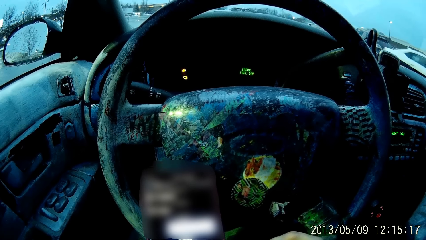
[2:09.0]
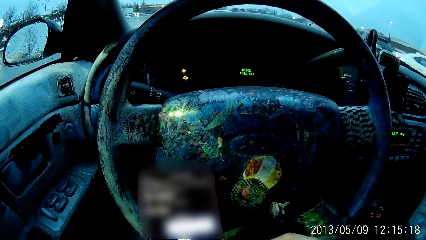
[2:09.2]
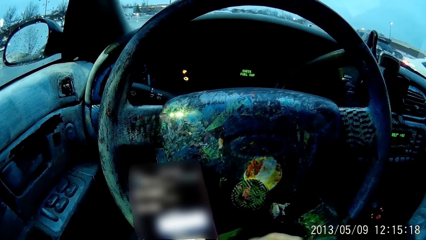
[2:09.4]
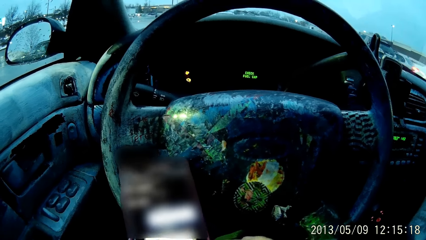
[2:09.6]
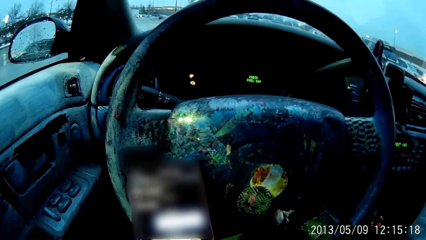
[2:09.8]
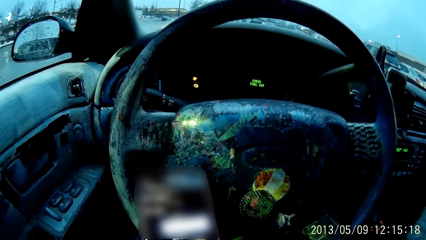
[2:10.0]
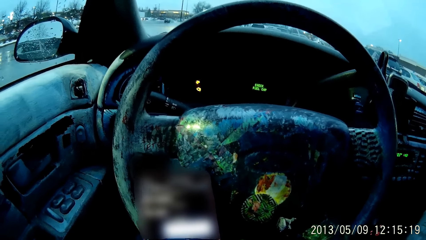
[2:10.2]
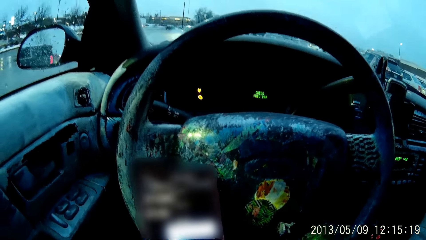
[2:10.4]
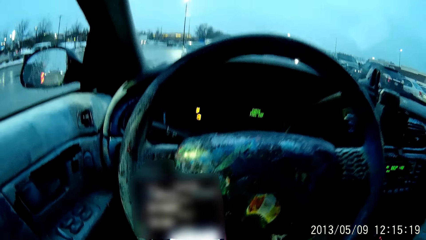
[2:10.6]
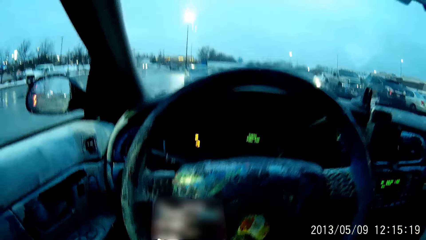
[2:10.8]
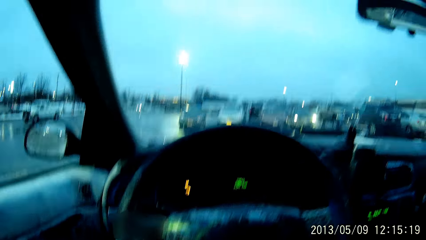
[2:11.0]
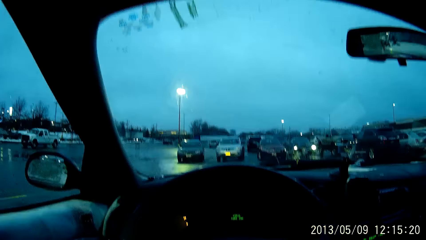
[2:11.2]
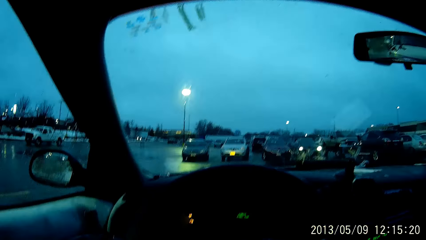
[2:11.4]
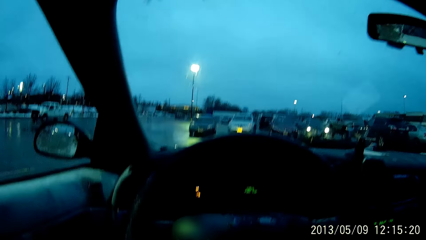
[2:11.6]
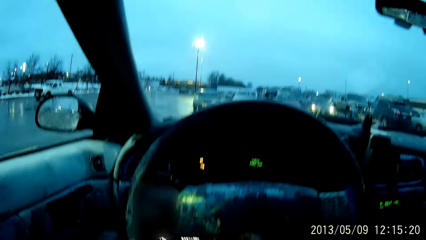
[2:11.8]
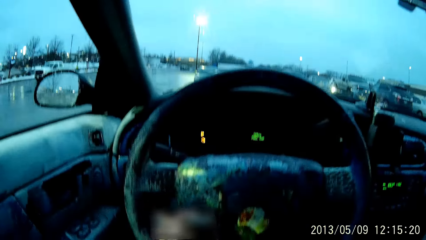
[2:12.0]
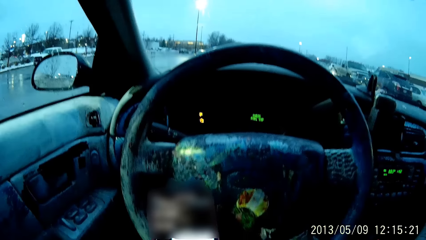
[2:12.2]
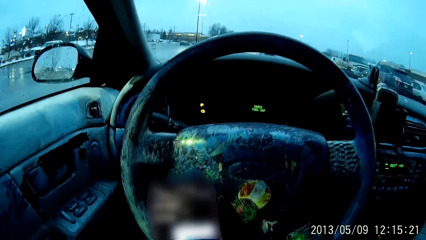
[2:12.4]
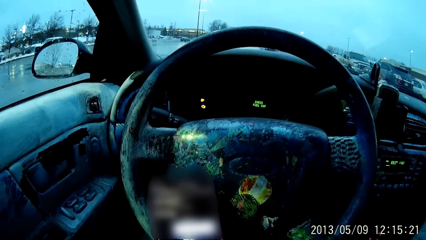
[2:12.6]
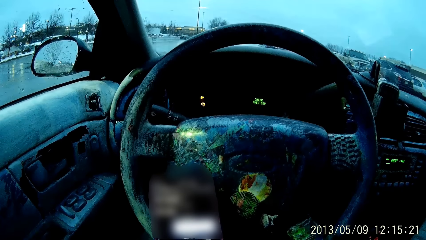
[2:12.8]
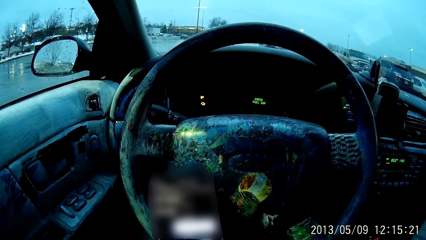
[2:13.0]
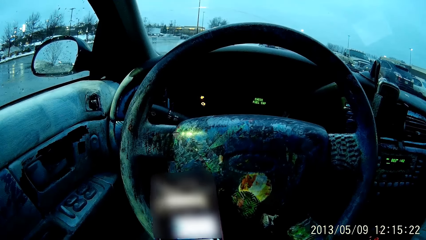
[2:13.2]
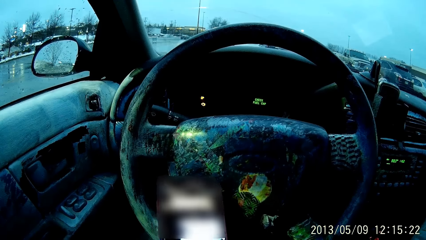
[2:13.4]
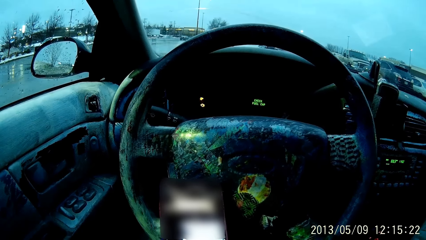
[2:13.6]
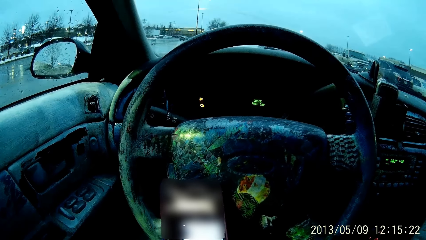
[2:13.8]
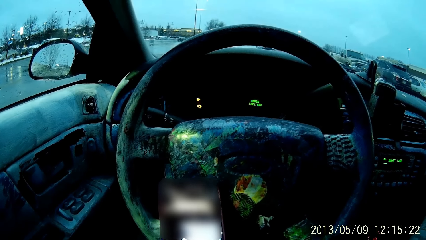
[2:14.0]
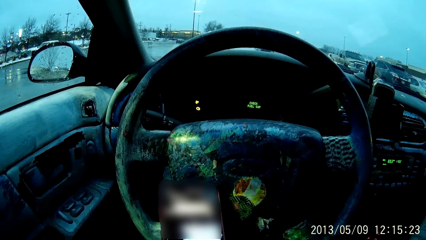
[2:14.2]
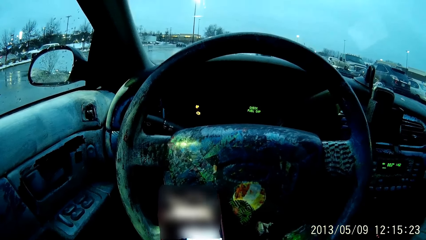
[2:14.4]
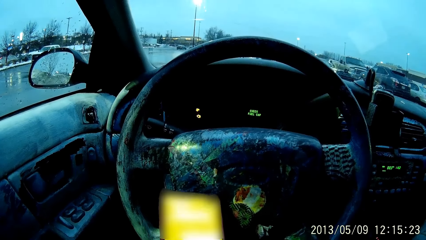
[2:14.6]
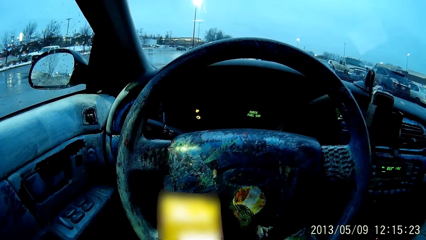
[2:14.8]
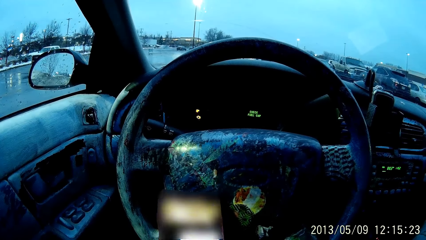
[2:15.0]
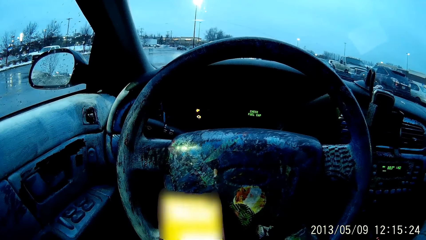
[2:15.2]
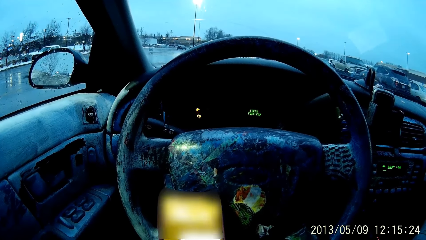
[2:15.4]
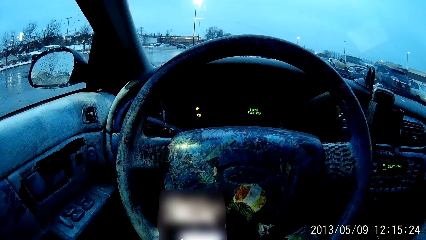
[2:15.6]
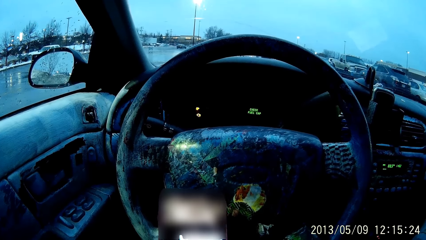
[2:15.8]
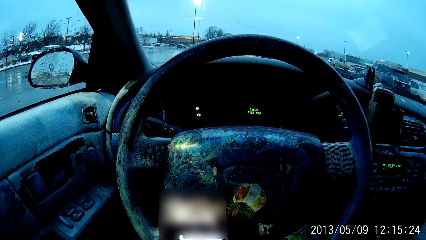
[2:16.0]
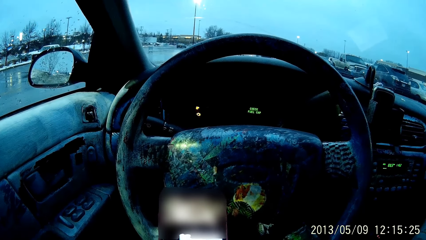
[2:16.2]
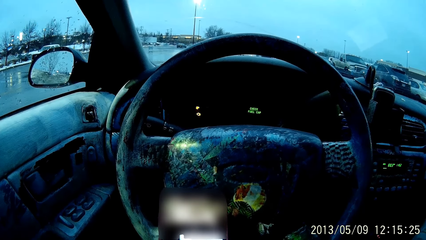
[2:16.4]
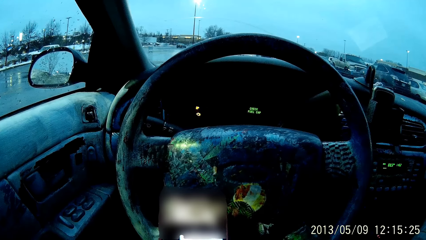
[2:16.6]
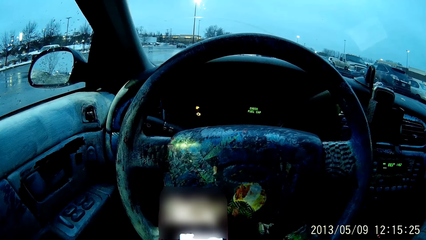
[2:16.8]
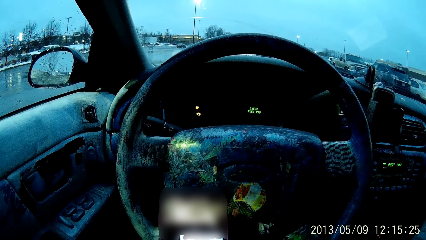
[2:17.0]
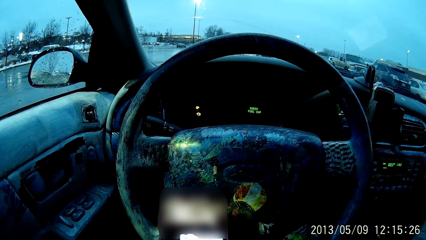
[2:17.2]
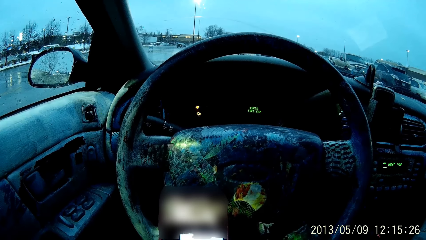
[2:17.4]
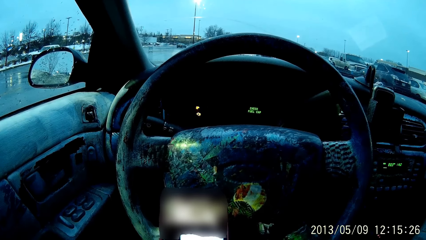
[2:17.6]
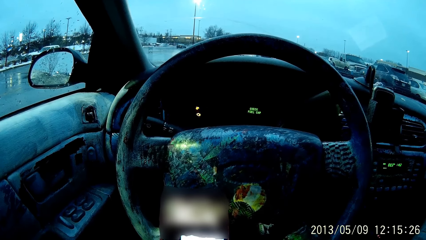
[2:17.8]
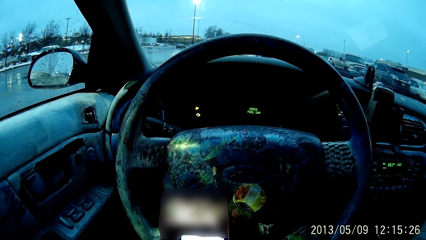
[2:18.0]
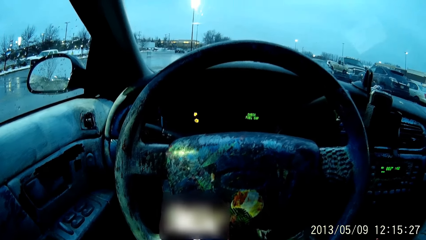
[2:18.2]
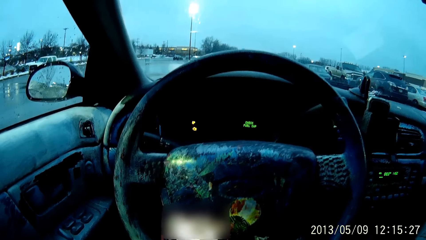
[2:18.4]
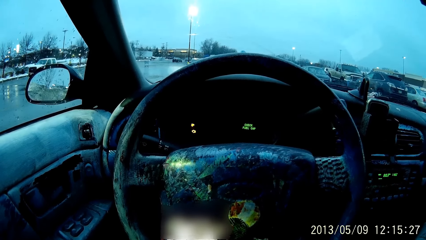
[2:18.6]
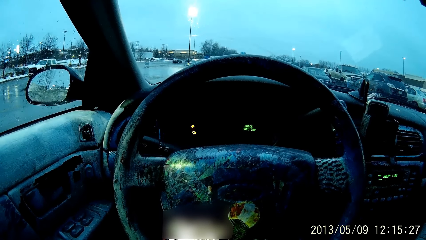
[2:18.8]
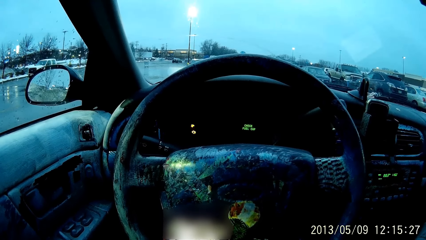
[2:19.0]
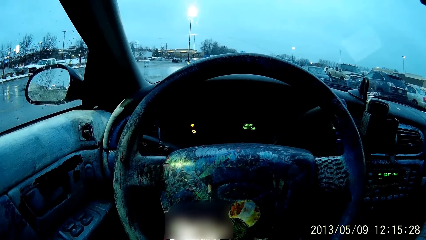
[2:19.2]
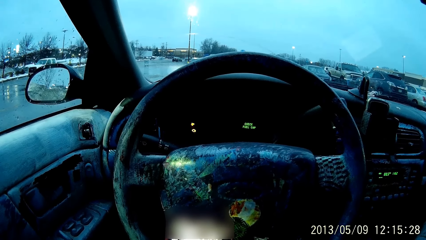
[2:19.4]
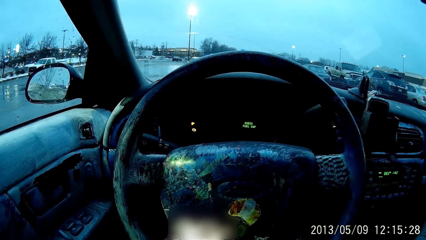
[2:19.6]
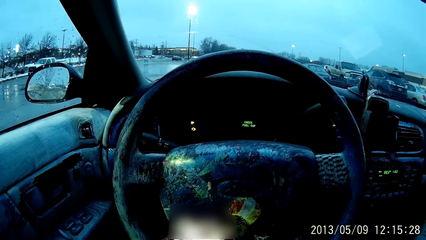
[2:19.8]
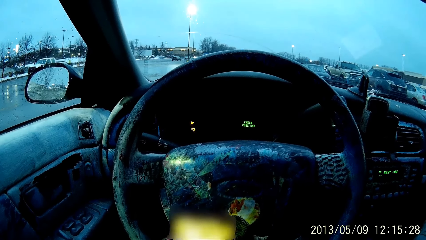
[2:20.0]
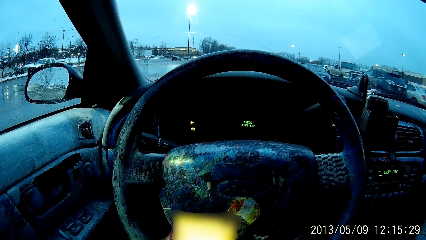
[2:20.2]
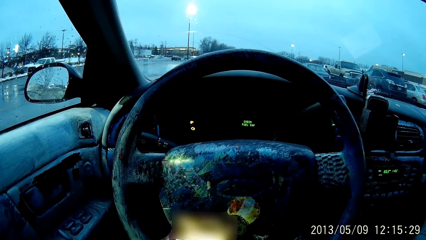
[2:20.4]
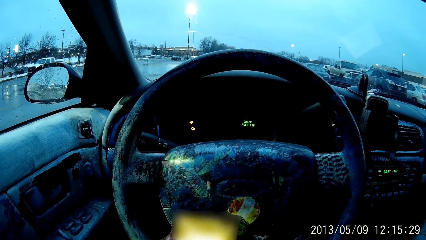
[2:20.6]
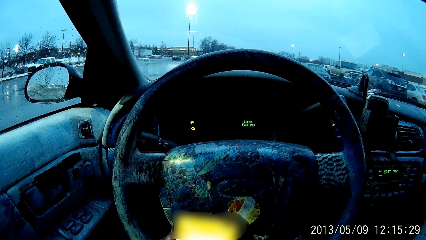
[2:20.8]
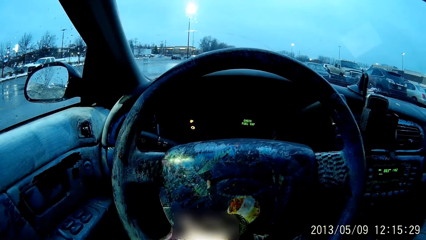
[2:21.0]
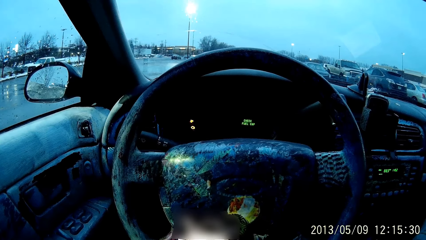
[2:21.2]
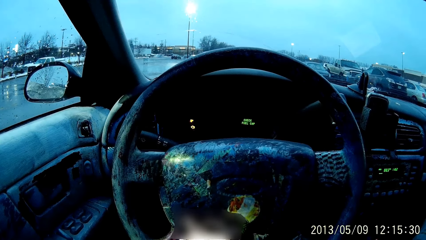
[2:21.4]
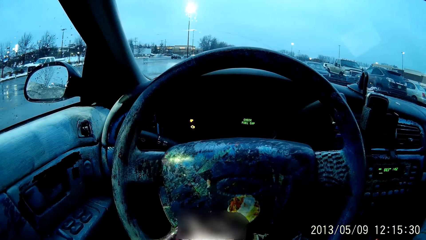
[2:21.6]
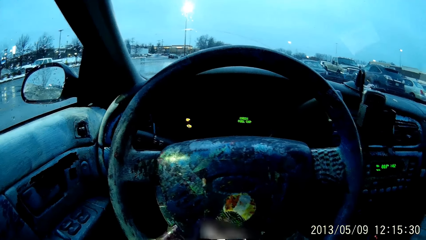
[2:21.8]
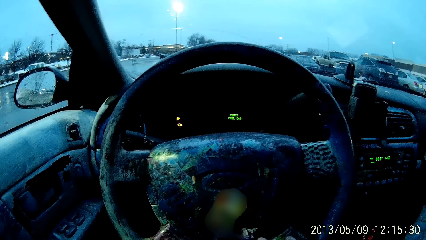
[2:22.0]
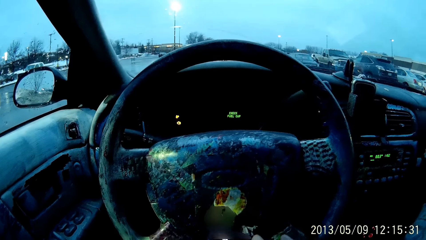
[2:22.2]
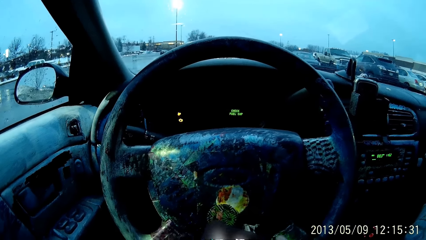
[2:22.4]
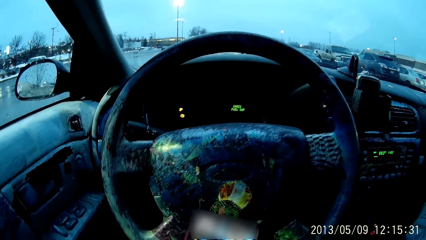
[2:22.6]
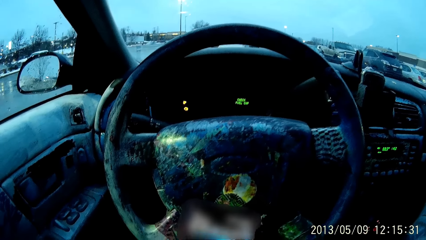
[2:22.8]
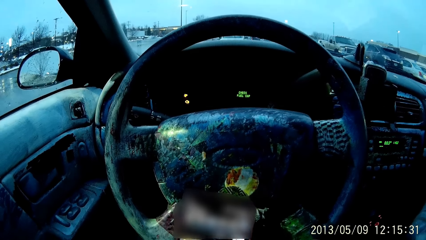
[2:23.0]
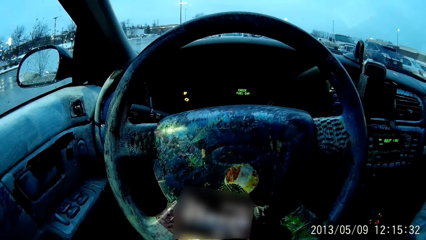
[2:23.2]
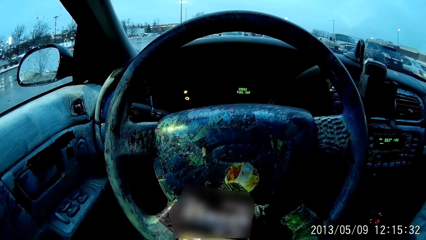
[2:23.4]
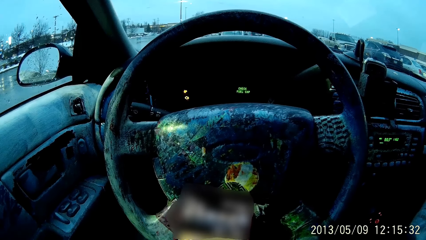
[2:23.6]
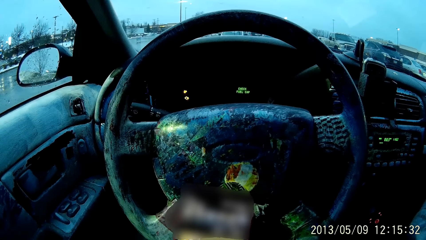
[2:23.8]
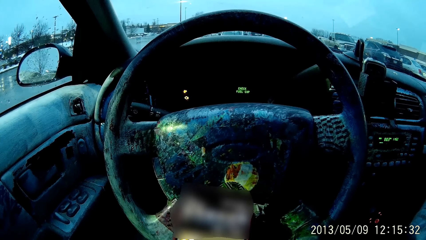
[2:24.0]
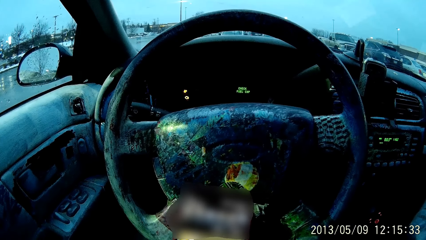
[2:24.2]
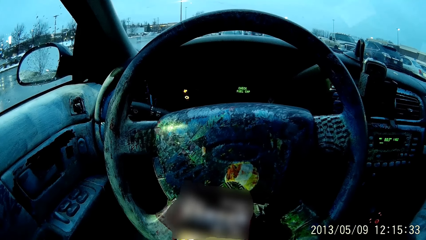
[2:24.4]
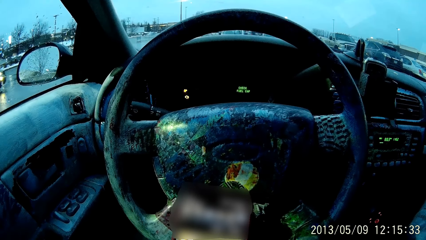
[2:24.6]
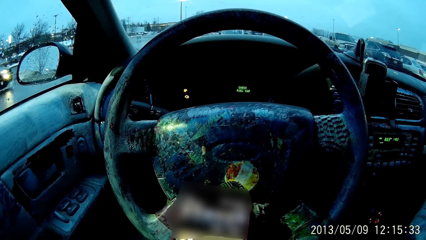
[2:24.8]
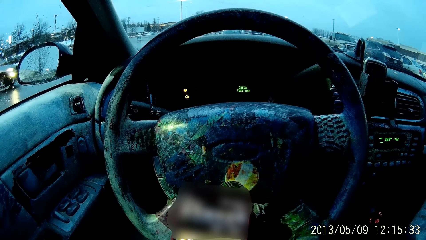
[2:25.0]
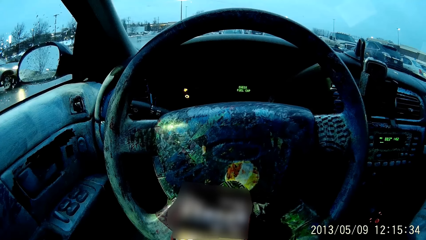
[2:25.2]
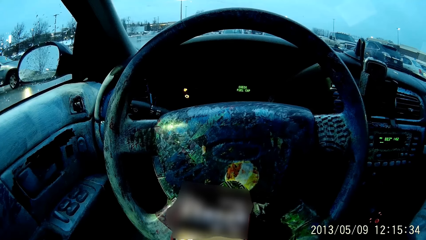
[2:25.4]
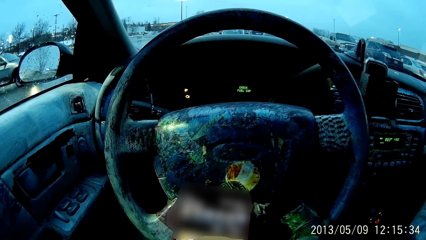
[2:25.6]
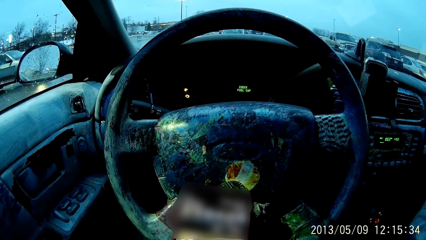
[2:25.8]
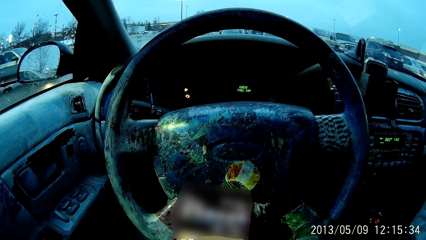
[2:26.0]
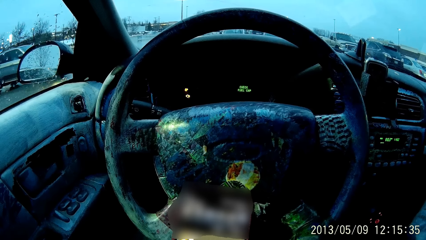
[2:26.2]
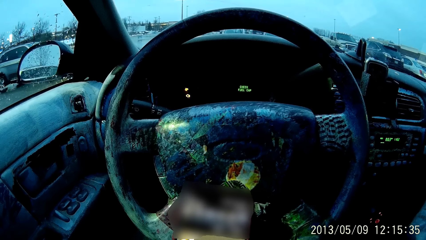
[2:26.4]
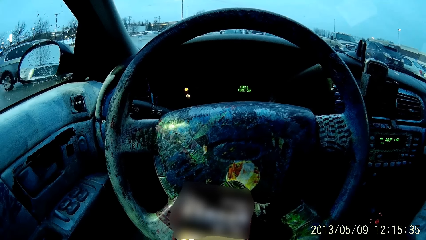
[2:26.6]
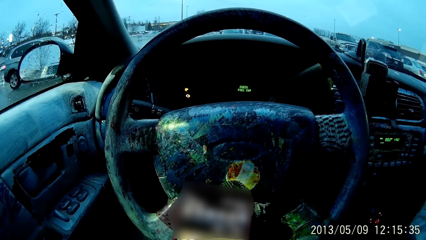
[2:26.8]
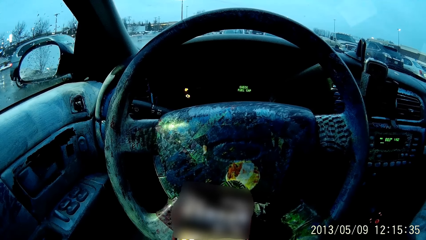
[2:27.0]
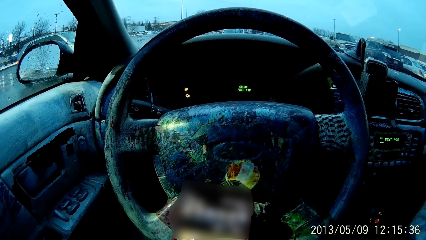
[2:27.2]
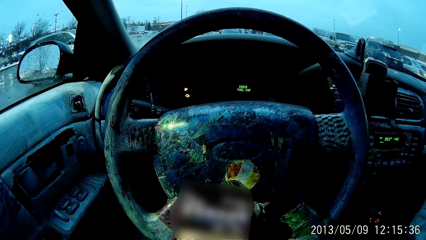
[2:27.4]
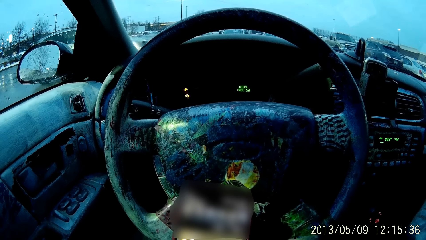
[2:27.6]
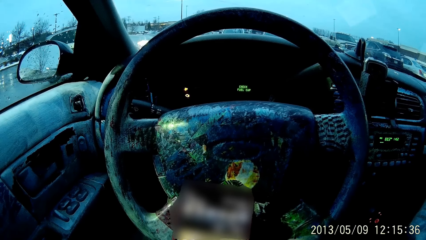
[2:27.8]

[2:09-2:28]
The camera wearer moves the phone. They use the phone.
